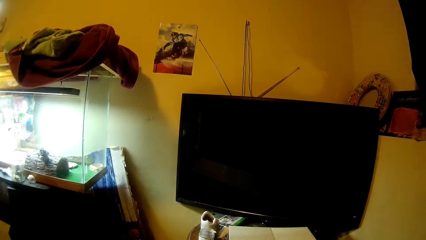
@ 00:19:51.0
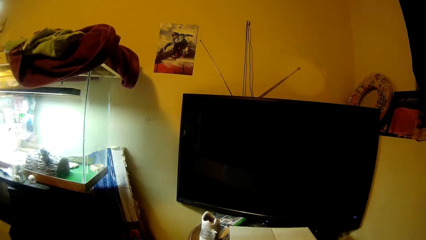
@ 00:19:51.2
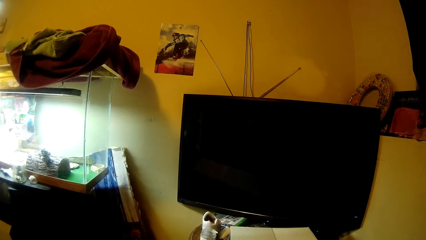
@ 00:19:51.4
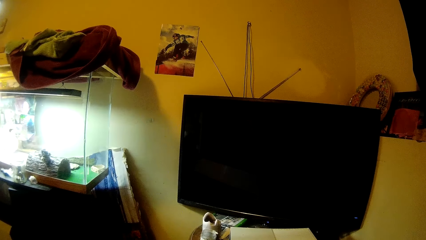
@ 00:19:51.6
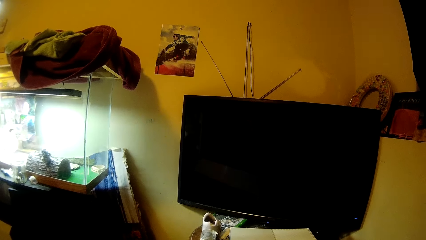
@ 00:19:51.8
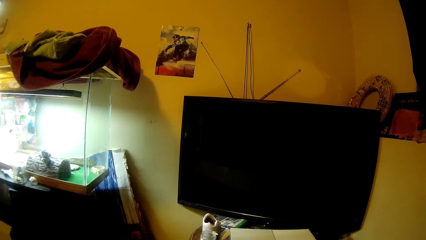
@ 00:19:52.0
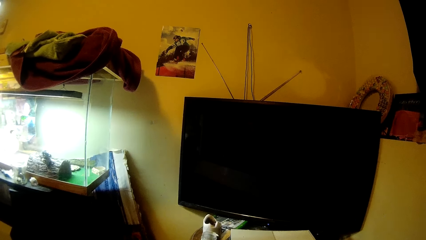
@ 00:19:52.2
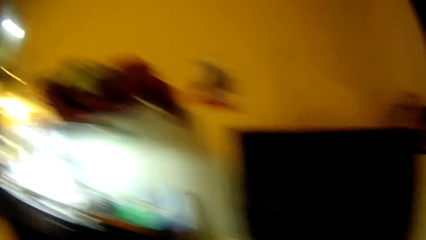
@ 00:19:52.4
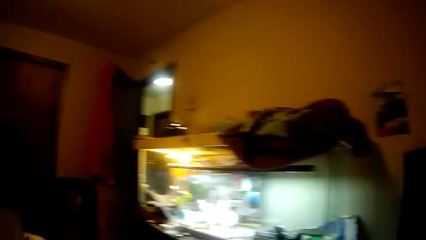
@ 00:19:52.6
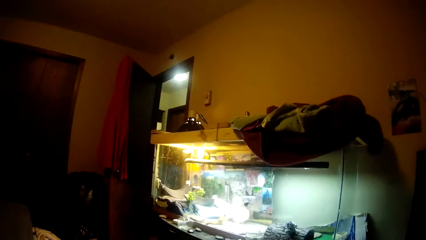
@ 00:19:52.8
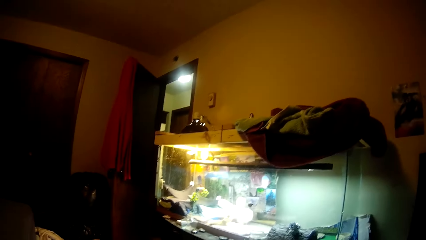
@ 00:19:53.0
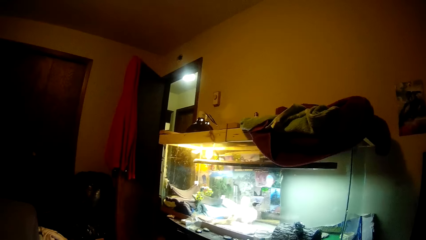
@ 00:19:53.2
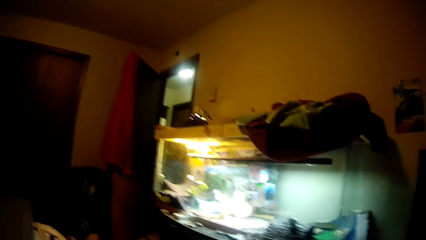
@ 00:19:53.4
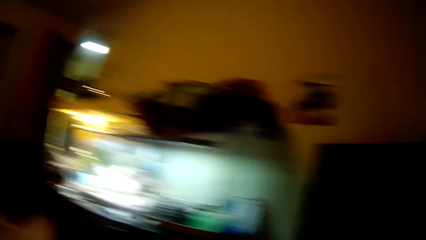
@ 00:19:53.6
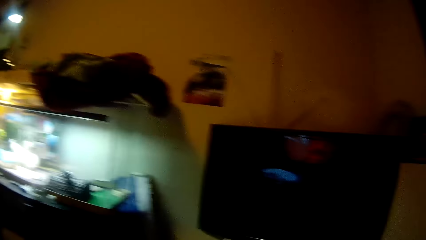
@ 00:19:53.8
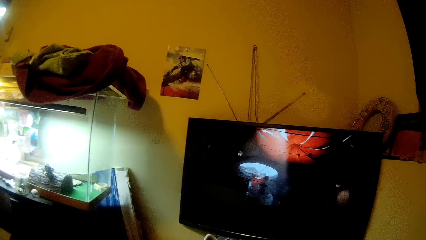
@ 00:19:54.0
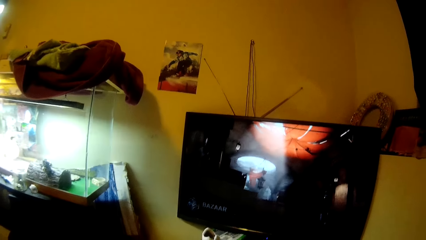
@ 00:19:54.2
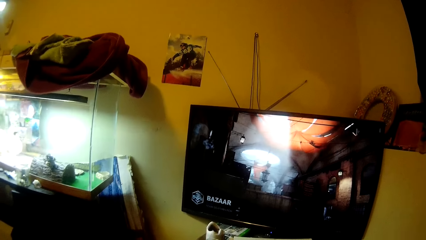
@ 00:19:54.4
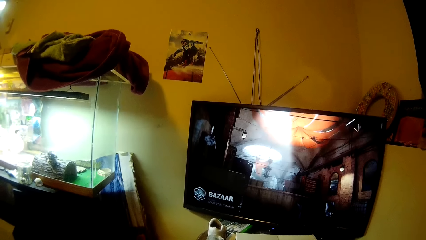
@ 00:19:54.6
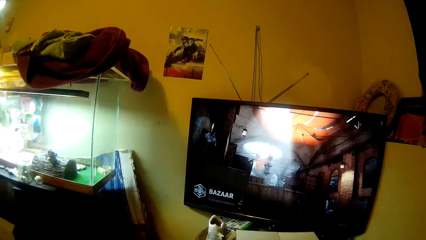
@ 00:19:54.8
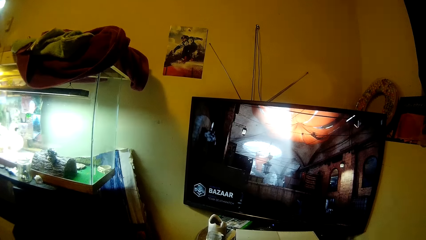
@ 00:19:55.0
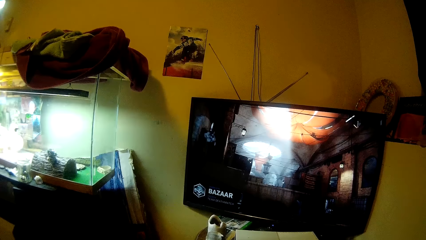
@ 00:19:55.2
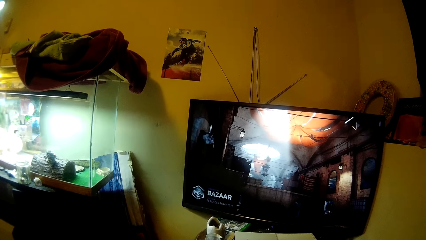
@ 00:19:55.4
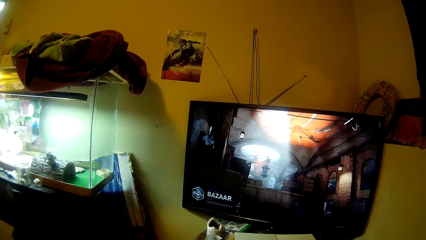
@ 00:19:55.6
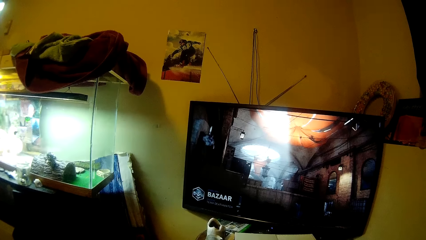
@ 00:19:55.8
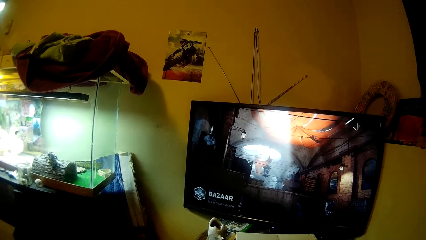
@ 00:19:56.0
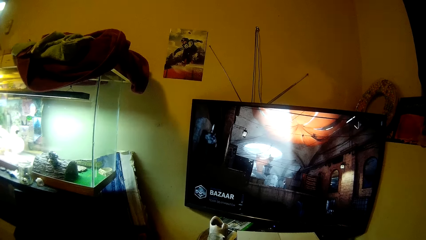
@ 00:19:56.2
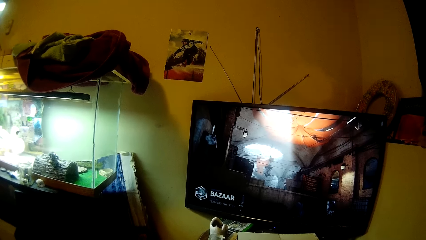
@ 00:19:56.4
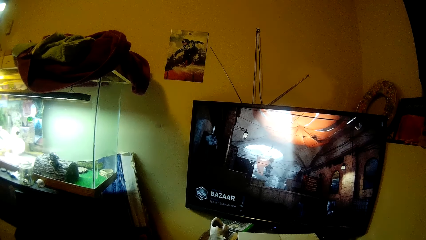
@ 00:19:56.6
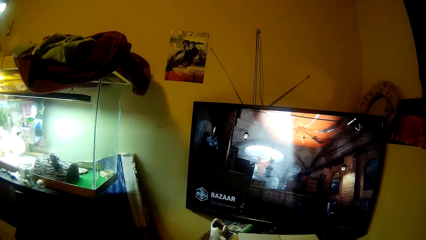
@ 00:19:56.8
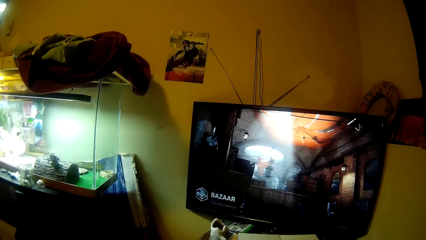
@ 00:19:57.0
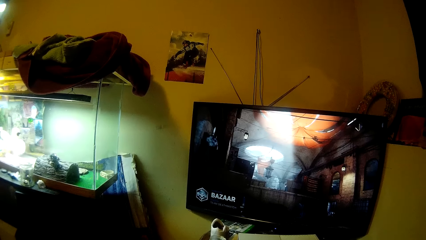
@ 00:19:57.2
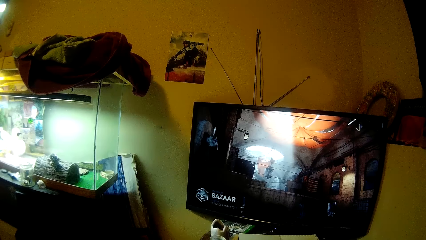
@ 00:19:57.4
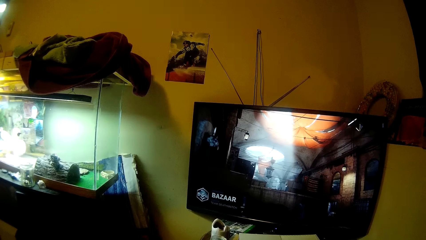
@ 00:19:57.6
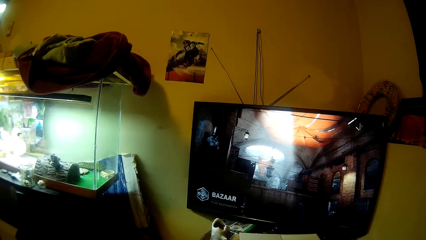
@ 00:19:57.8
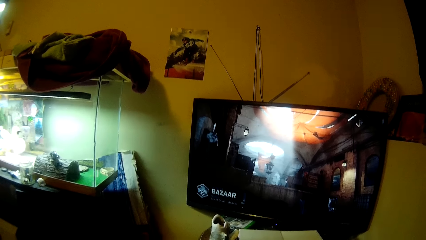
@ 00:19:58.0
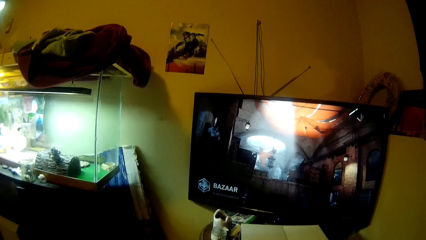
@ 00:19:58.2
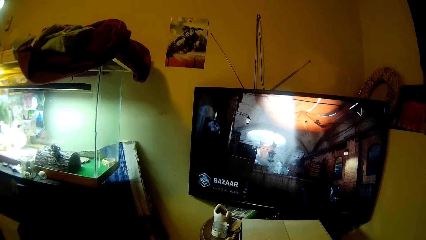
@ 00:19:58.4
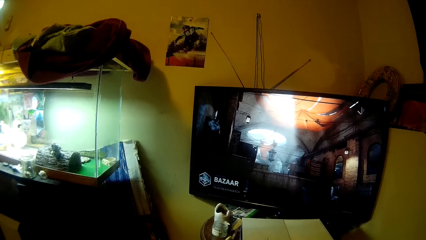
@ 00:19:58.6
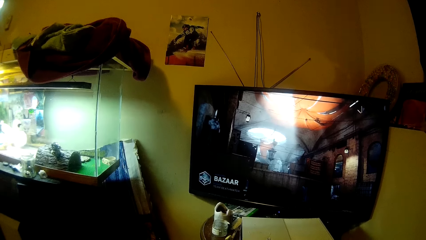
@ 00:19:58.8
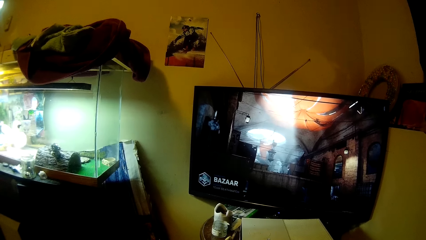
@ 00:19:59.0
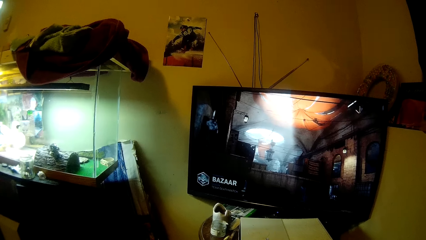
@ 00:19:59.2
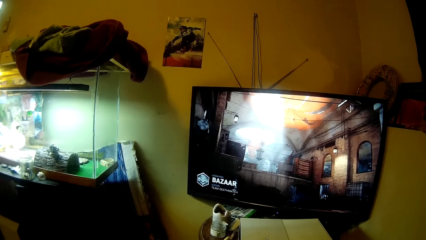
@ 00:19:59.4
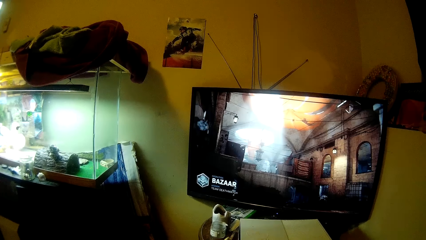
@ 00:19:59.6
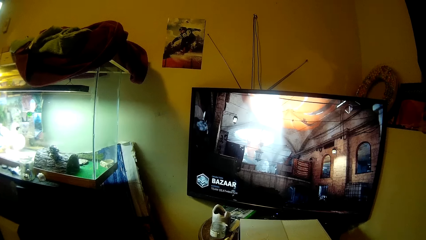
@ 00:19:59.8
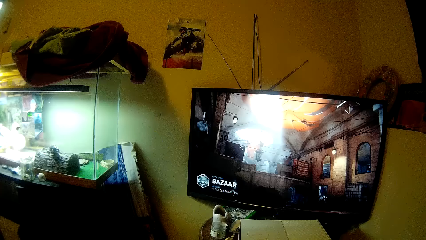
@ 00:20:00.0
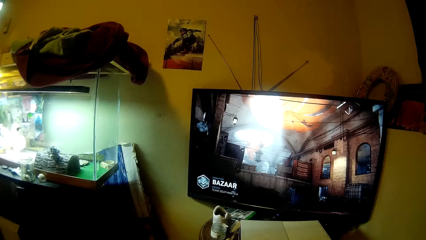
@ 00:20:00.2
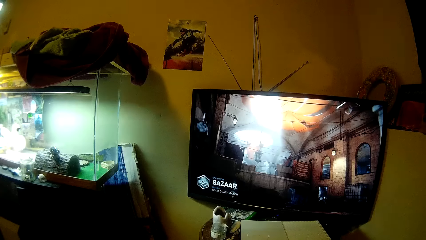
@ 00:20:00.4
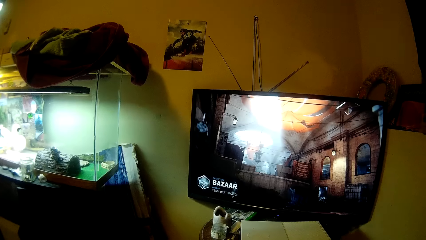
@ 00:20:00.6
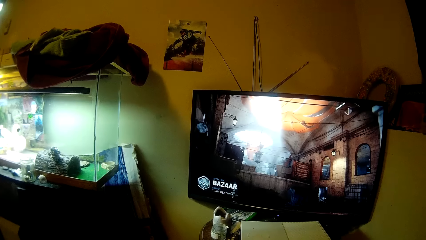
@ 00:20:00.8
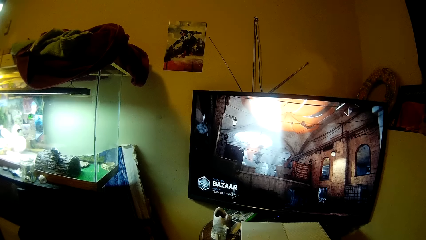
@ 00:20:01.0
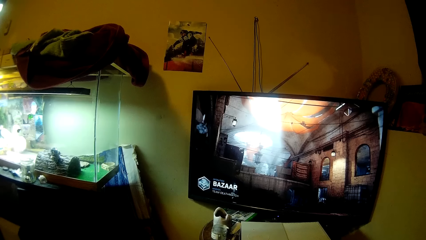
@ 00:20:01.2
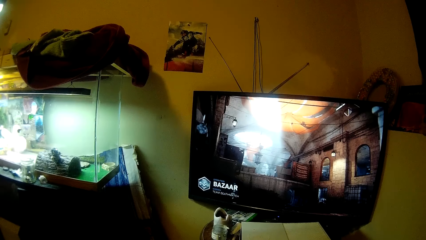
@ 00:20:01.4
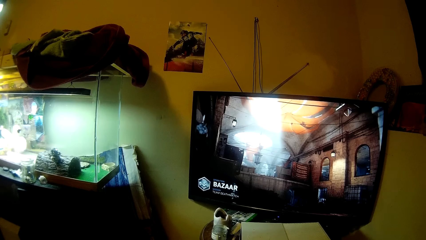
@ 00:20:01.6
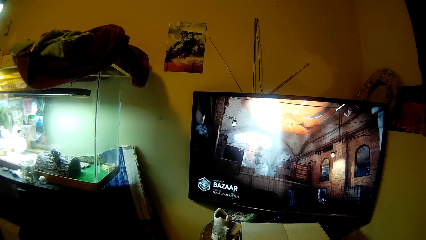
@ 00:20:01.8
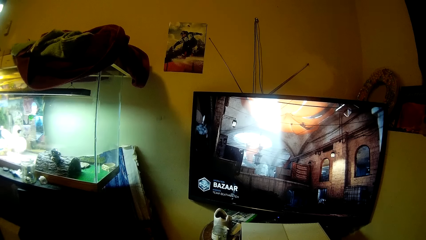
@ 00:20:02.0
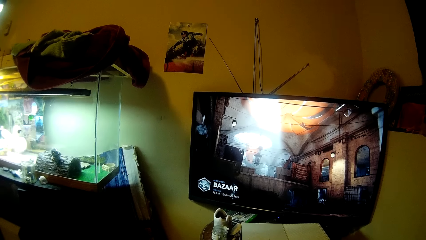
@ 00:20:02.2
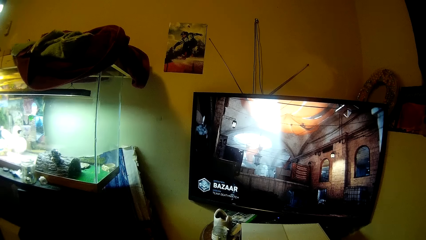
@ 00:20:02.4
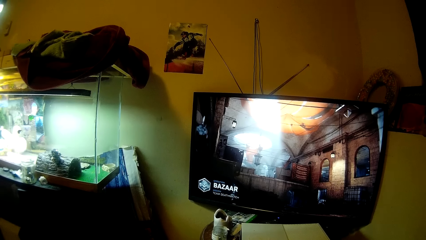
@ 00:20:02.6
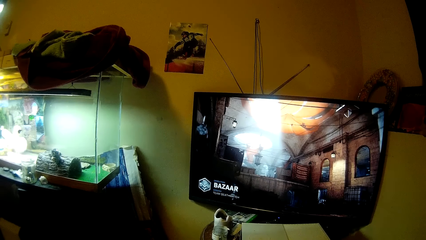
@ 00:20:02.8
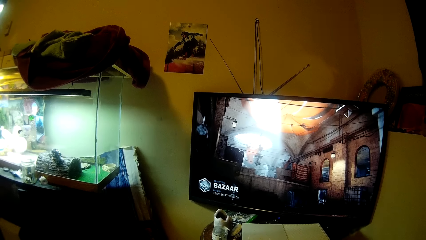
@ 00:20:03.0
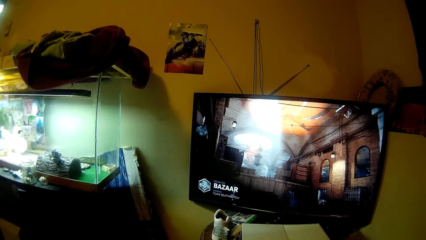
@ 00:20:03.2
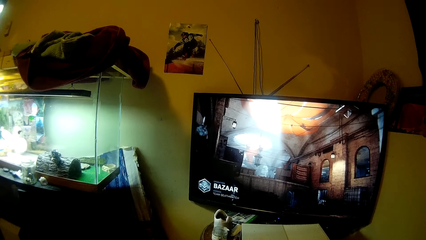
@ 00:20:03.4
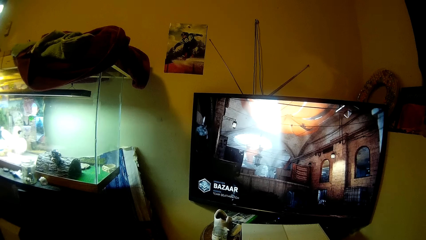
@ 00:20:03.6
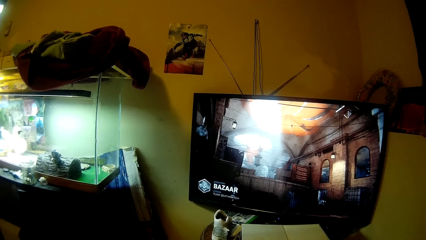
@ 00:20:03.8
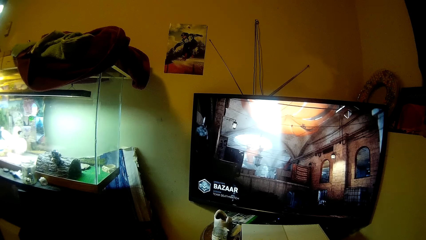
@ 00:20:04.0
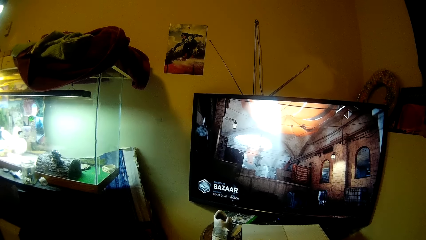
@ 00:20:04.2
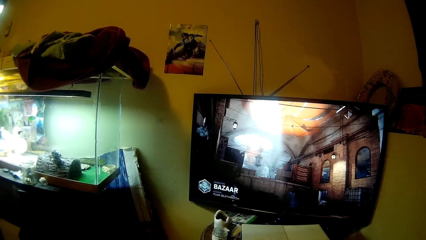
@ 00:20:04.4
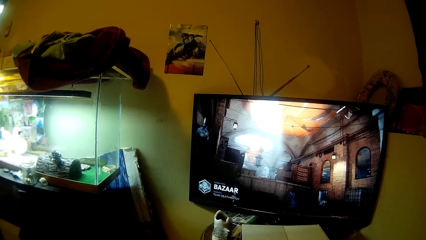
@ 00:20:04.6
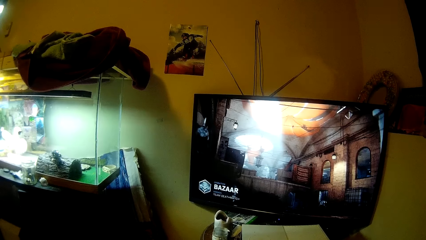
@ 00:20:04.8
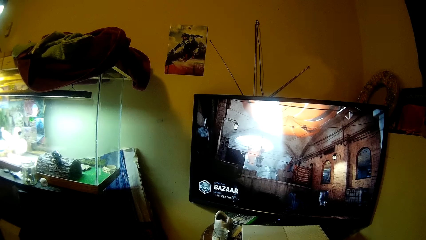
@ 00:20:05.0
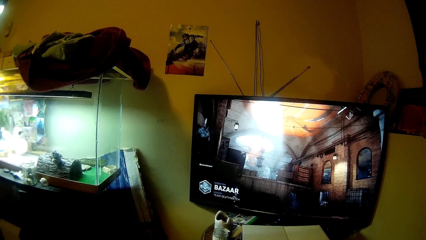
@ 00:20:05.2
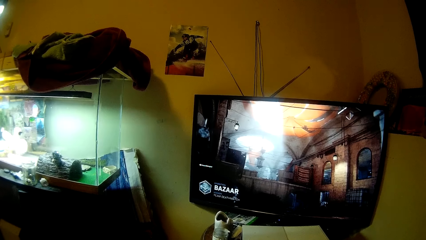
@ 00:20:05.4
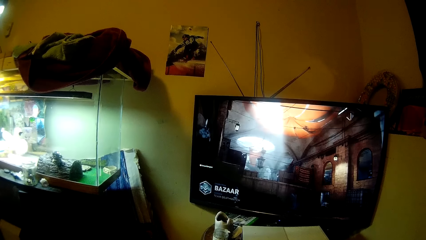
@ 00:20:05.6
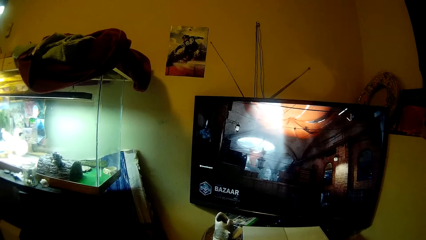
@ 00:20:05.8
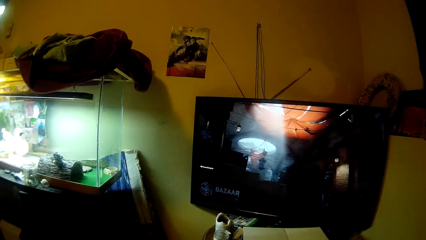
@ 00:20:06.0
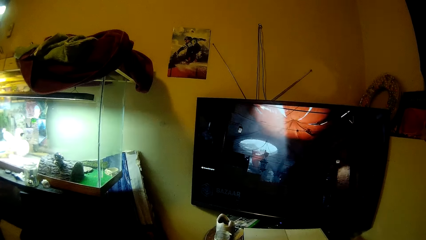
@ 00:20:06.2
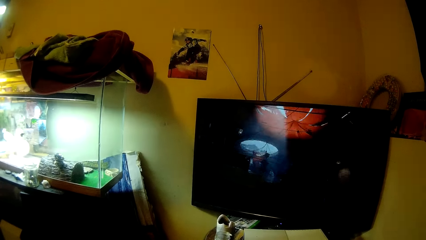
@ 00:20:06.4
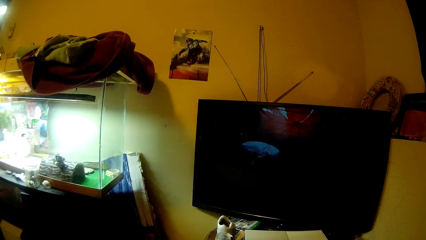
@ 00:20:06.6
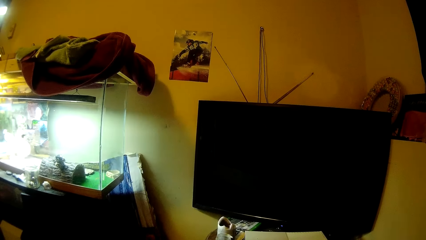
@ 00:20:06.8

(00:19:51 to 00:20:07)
The camera wearer moves to the side. They play a video game.
